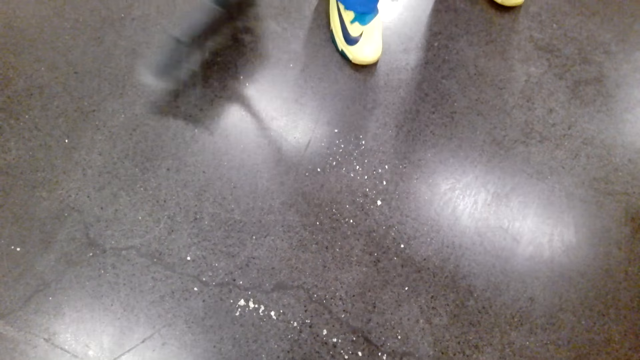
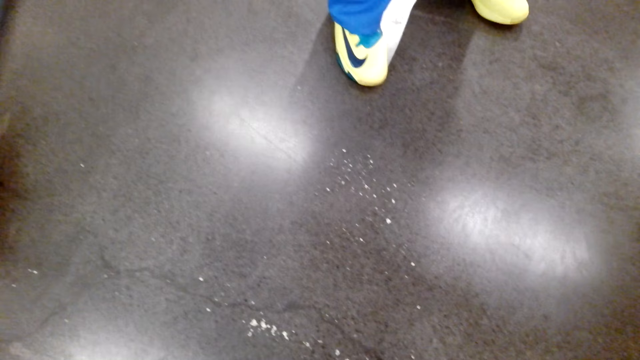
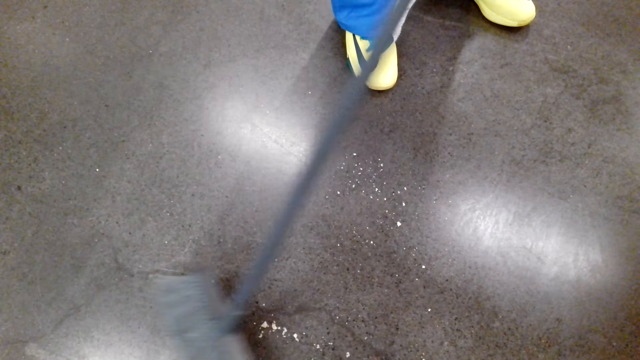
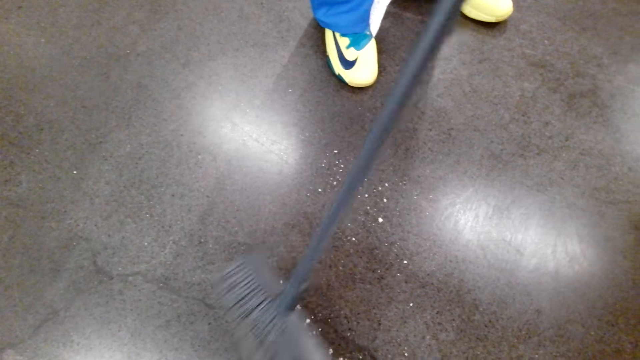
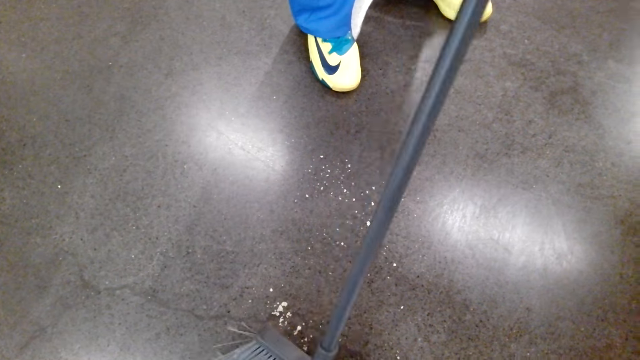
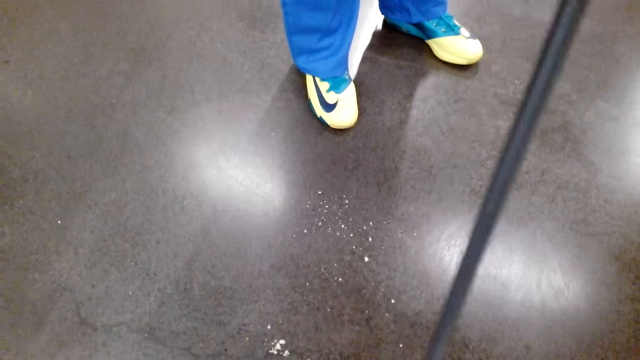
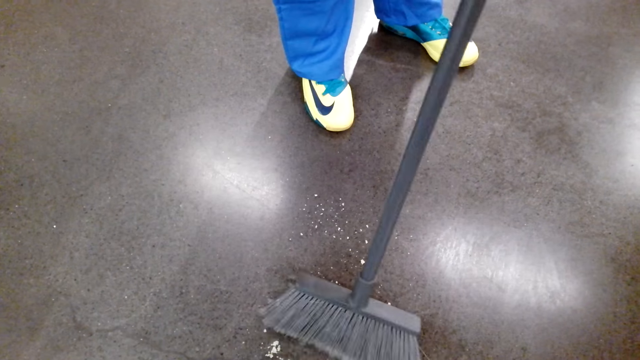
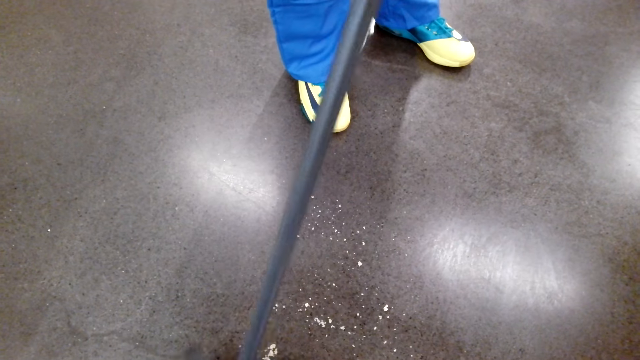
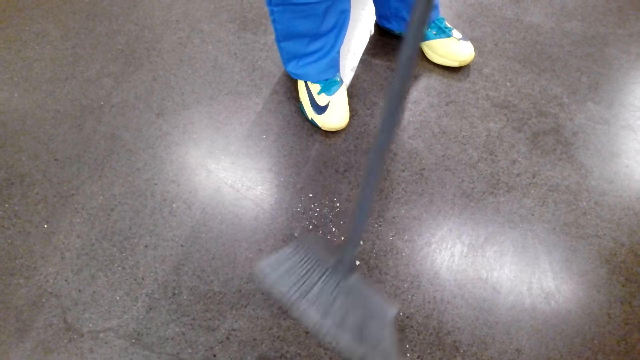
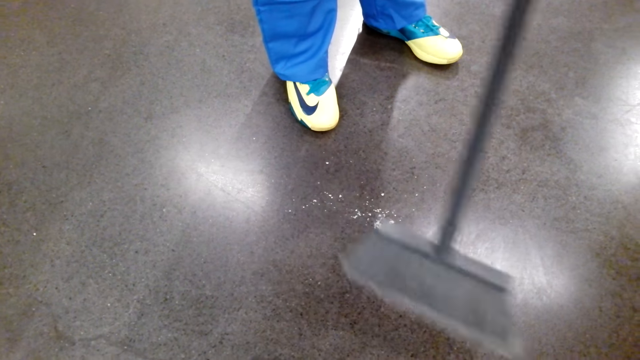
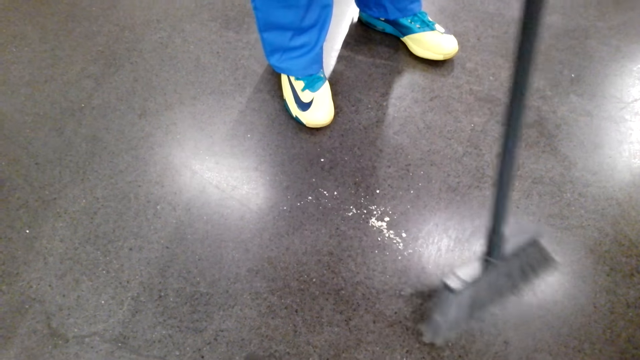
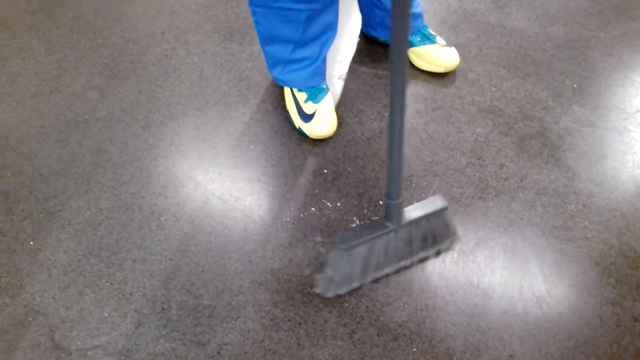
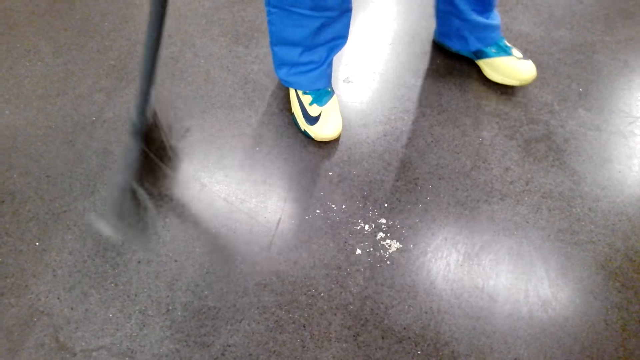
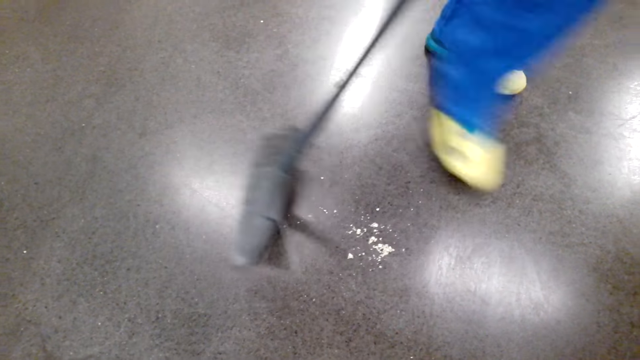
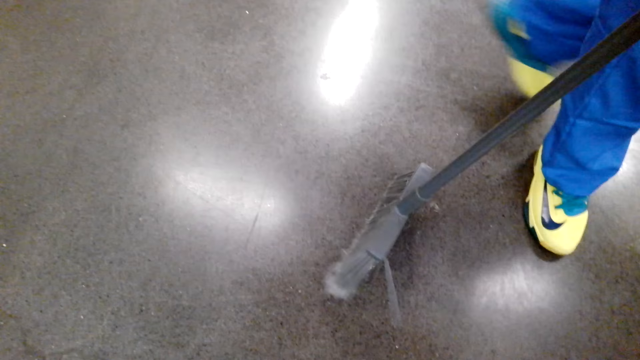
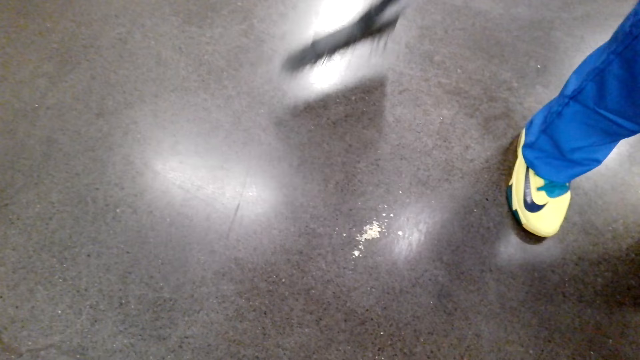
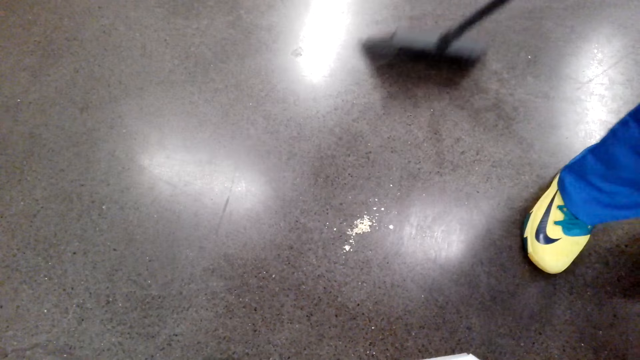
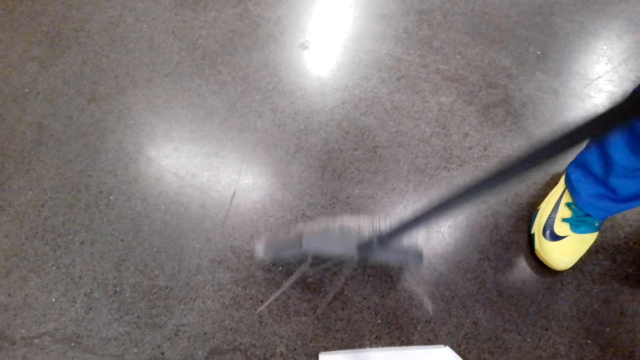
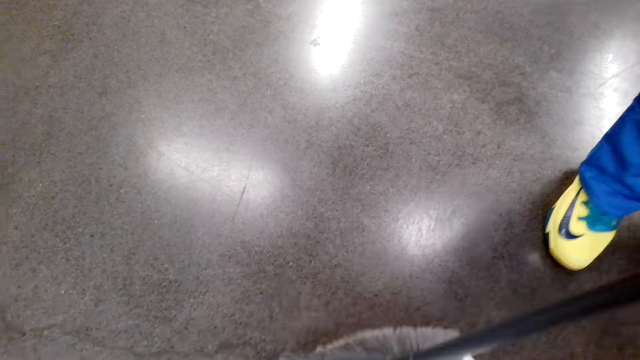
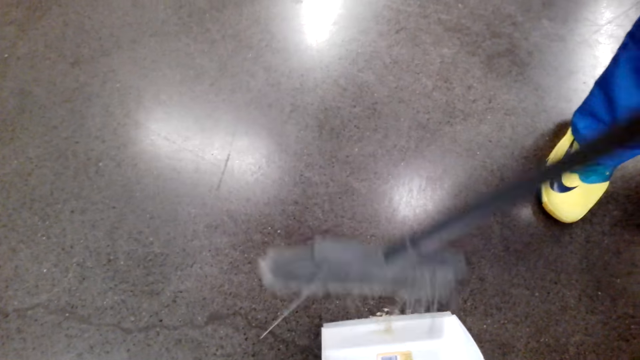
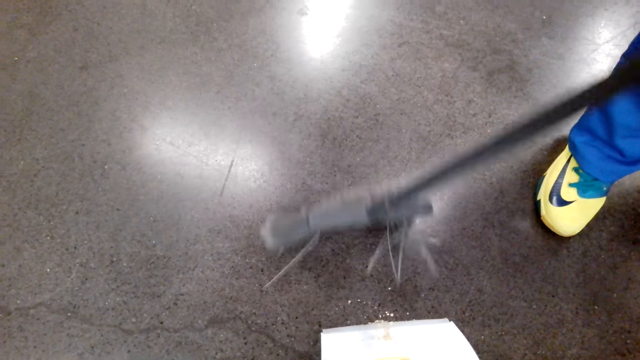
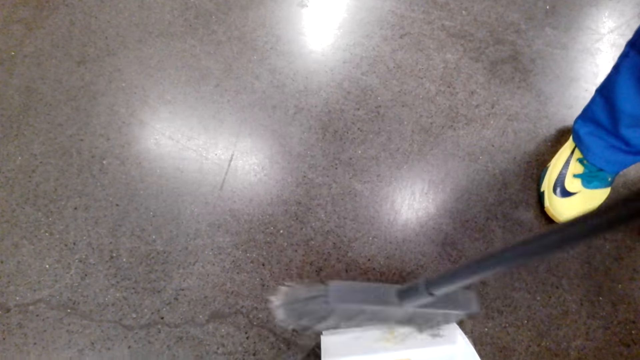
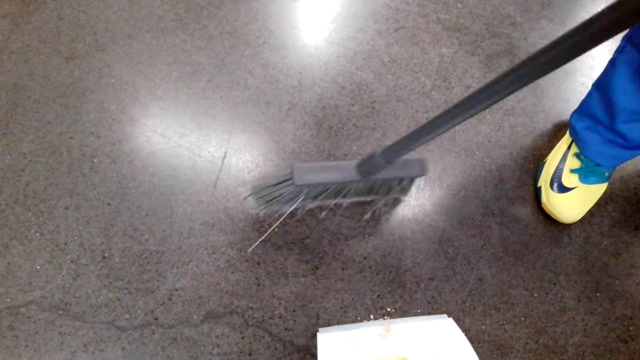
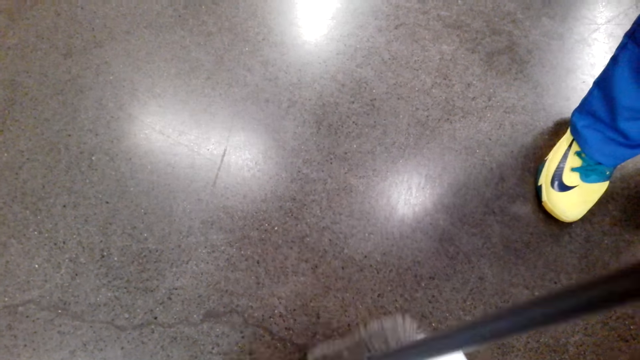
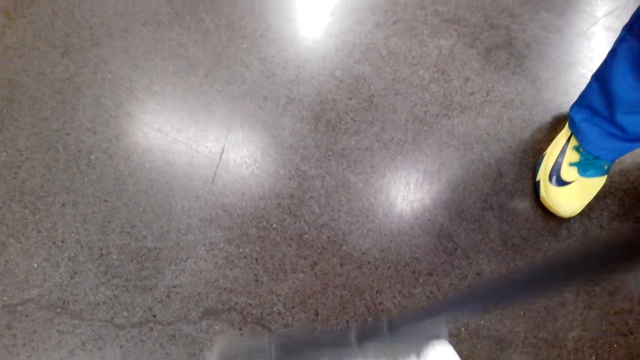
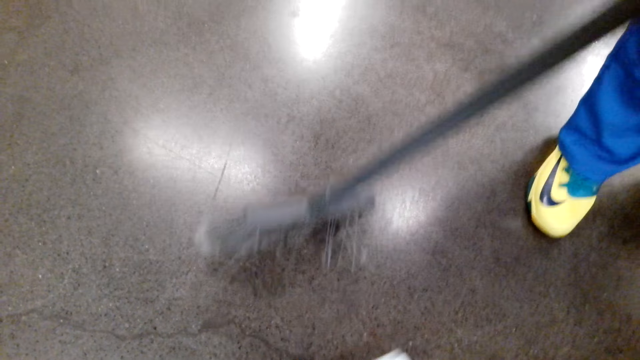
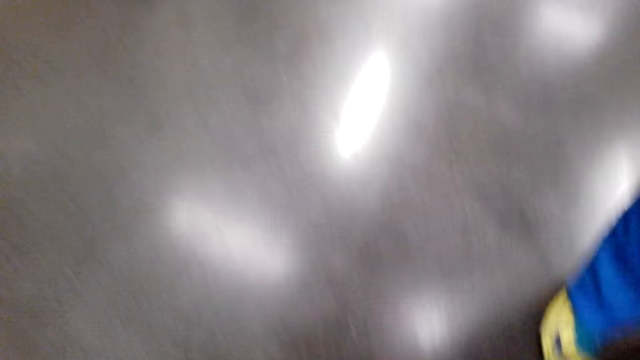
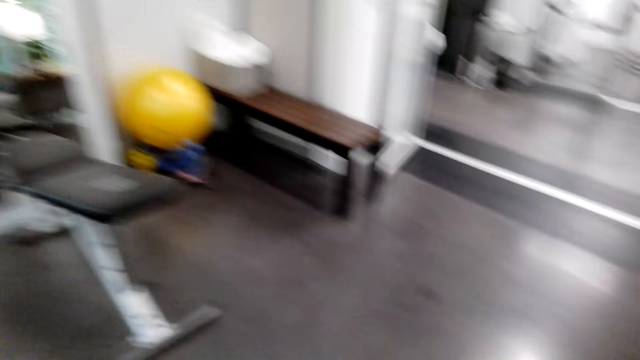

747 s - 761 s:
A woman speaks to the camera wearer. The woman puts the dirt in the dust pan. The woman sweeps.

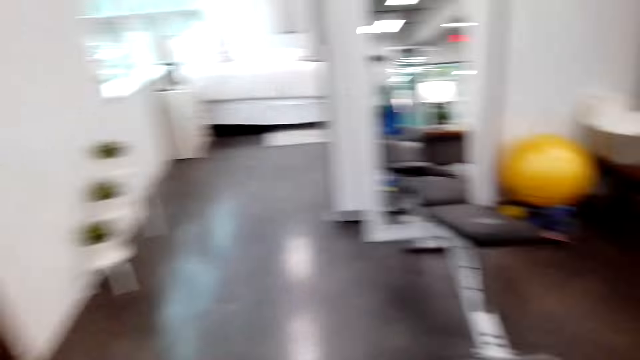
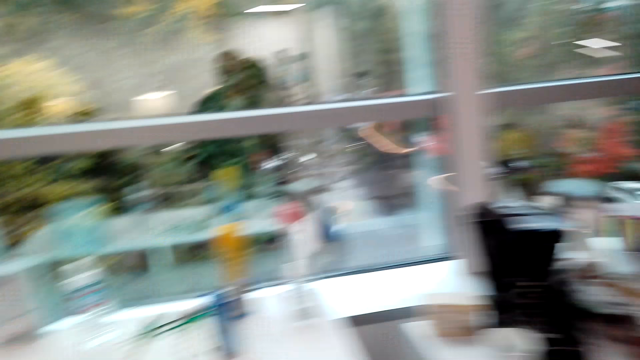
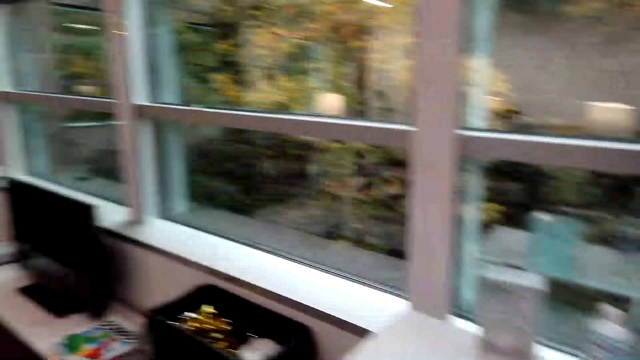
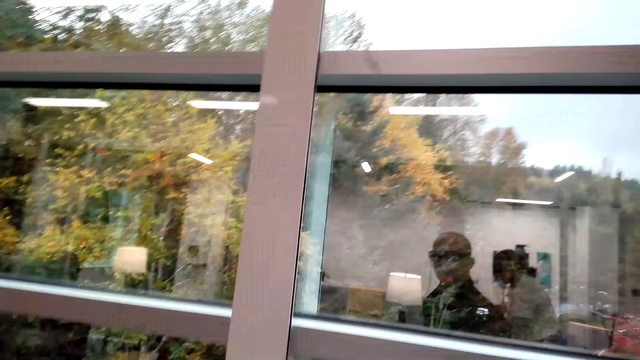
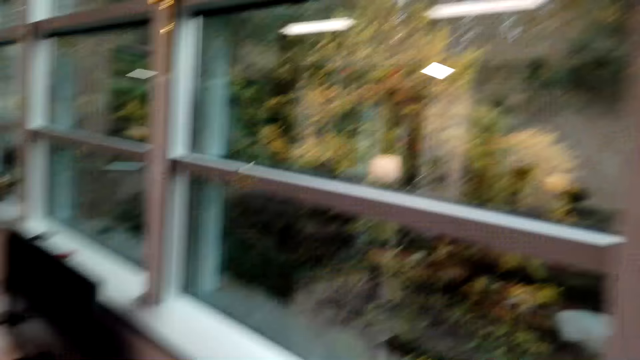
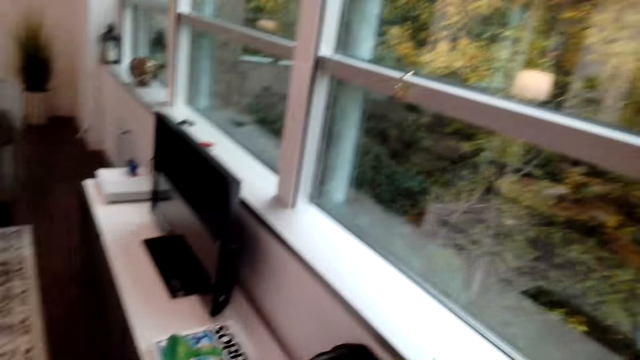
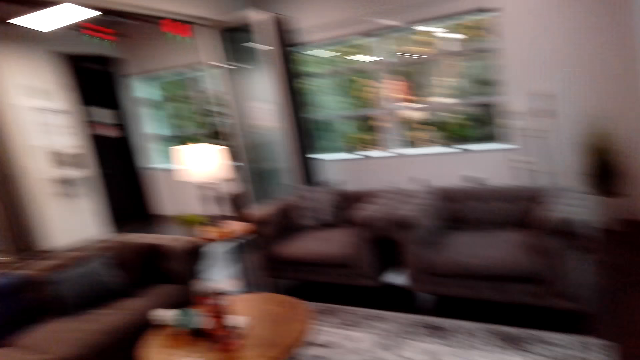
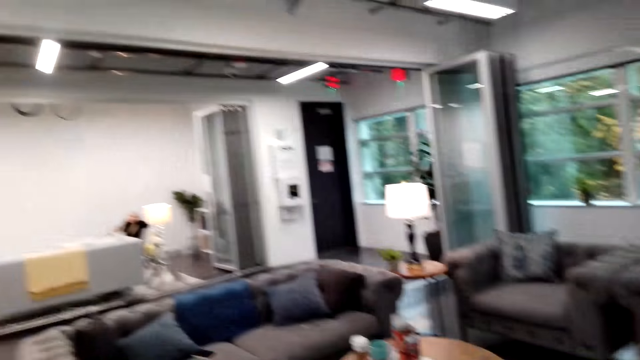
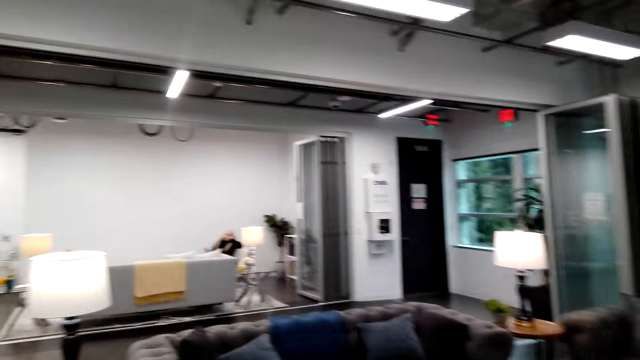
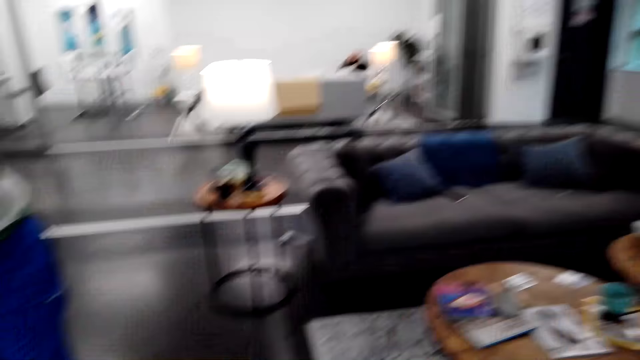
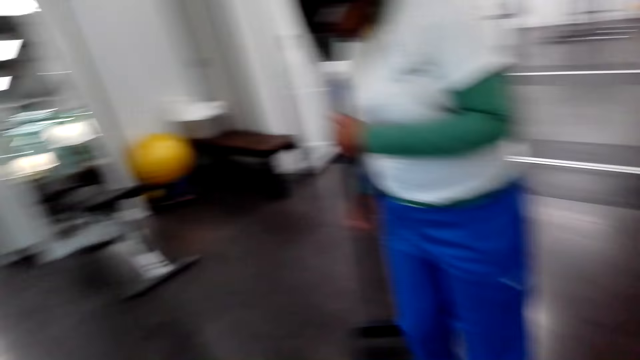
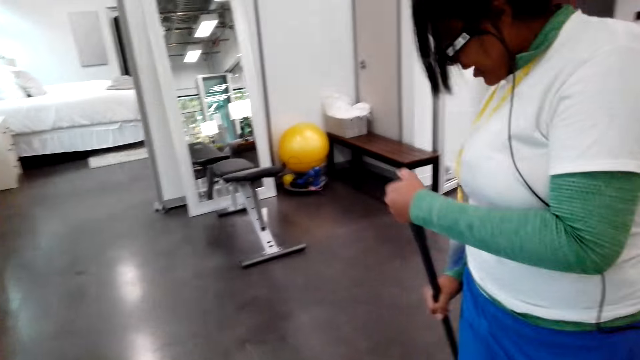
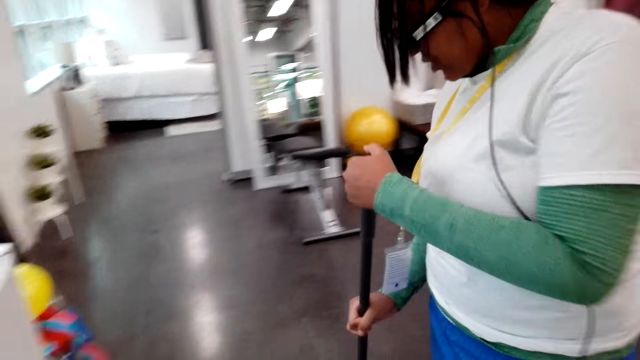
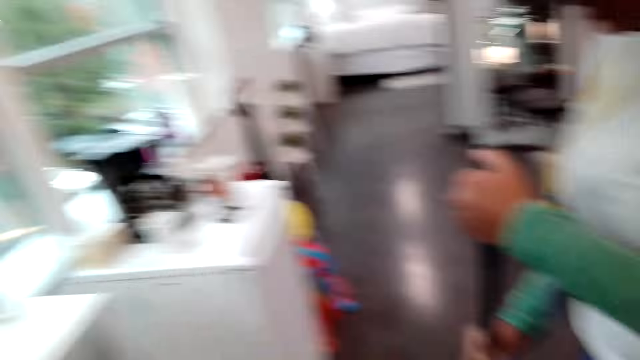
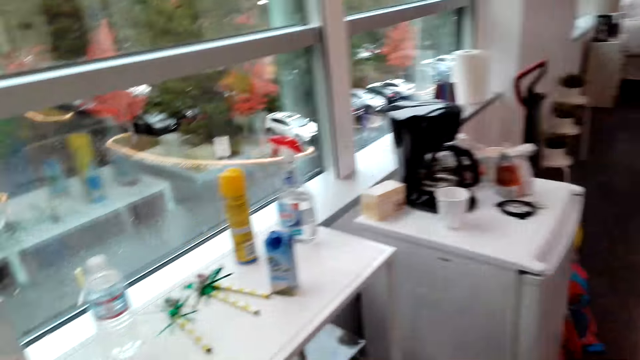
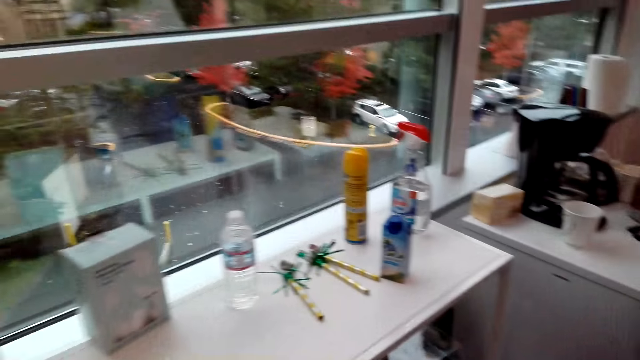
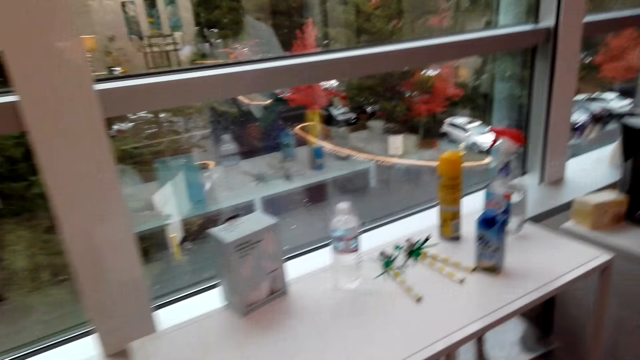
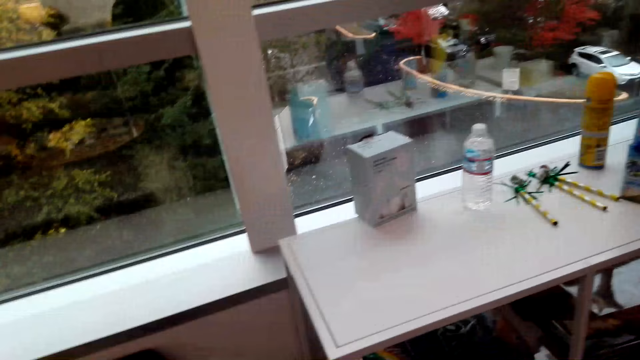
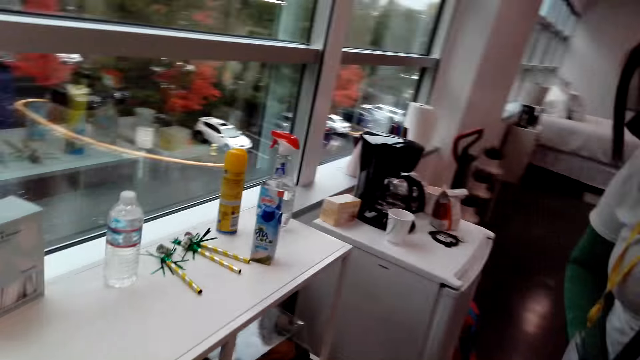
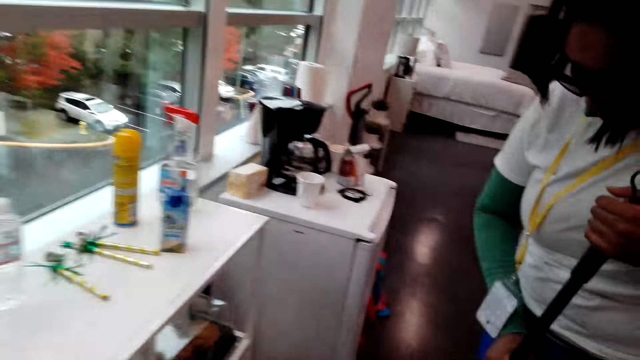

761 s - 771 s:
The camera wearer moves. They put the dirt in the trash can. They look around the house. They speak to a woman.
